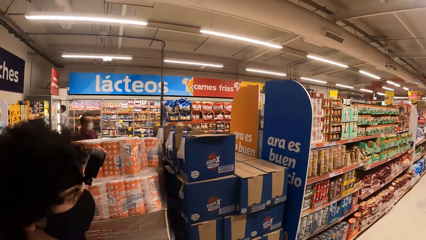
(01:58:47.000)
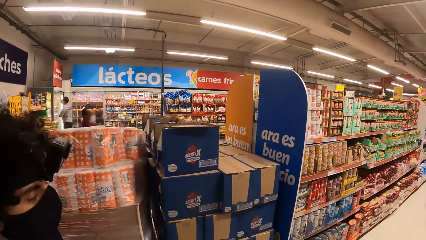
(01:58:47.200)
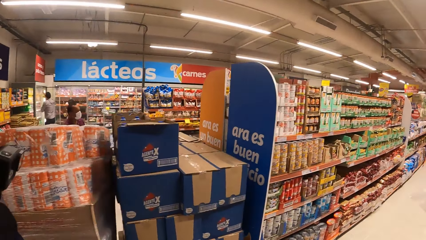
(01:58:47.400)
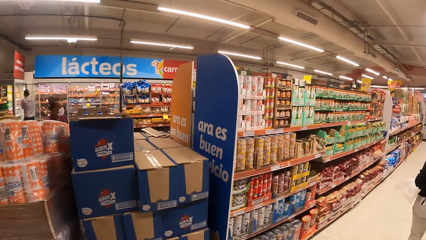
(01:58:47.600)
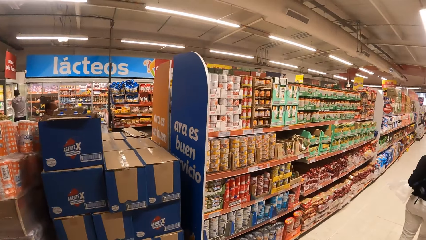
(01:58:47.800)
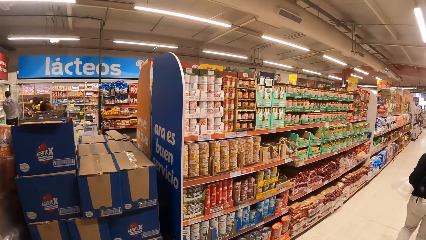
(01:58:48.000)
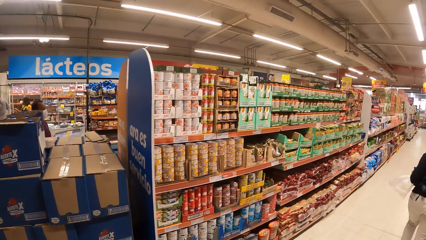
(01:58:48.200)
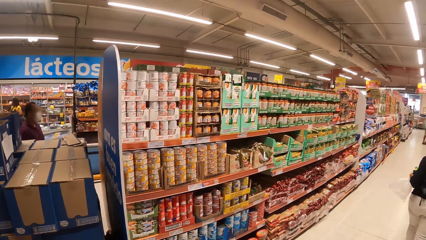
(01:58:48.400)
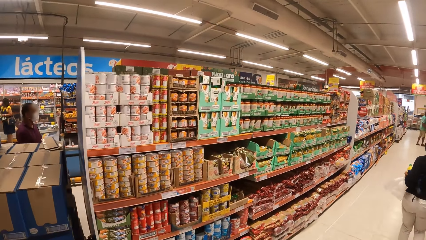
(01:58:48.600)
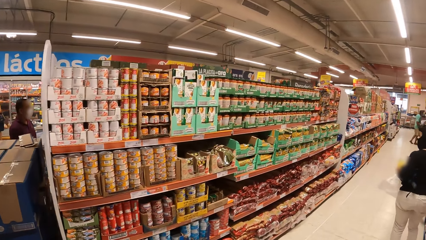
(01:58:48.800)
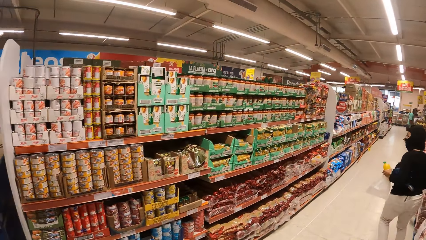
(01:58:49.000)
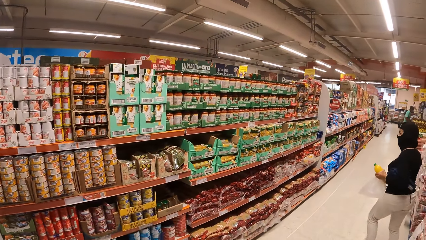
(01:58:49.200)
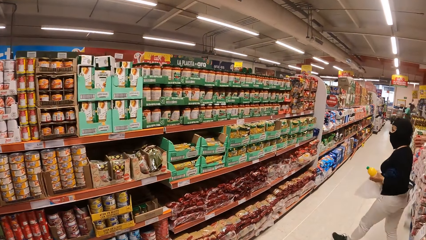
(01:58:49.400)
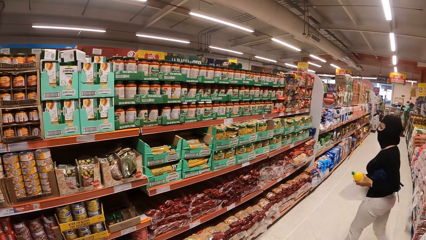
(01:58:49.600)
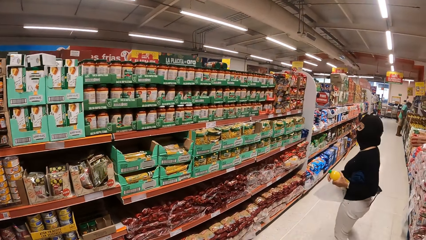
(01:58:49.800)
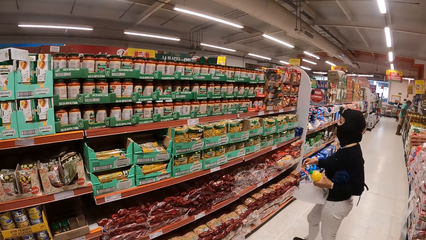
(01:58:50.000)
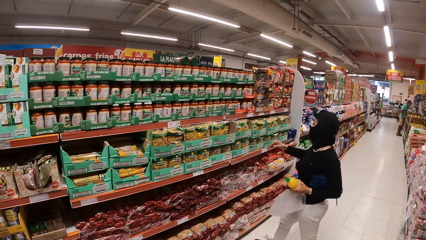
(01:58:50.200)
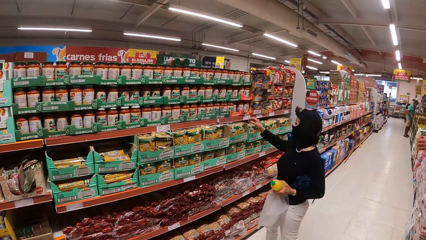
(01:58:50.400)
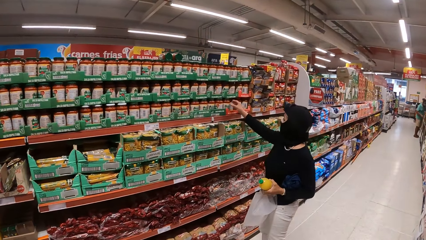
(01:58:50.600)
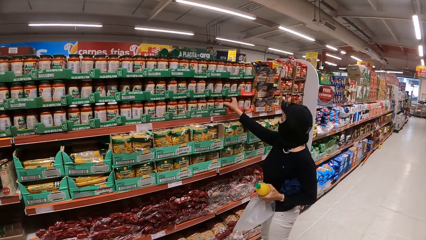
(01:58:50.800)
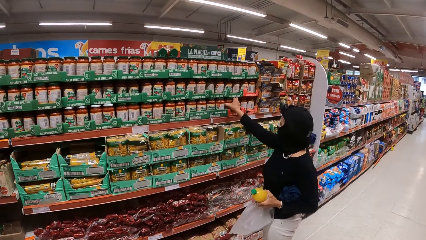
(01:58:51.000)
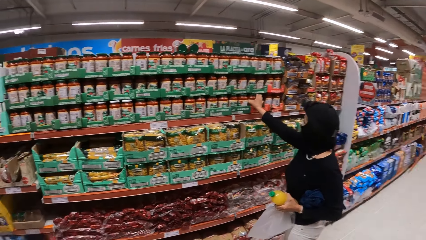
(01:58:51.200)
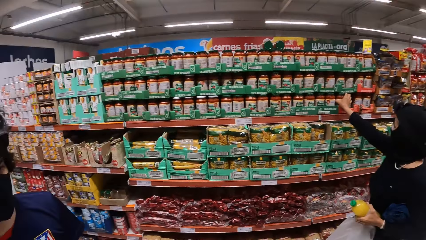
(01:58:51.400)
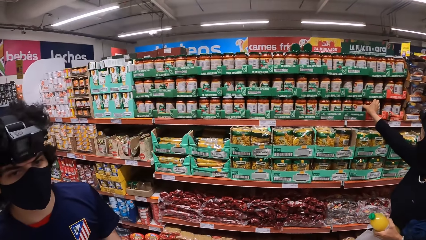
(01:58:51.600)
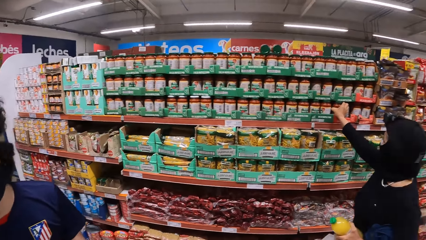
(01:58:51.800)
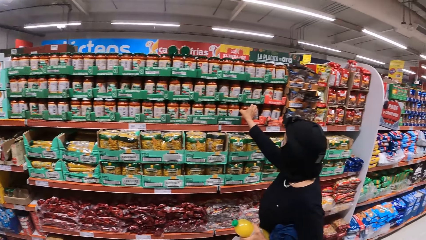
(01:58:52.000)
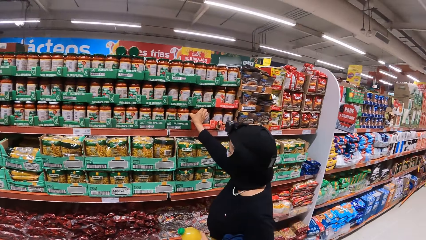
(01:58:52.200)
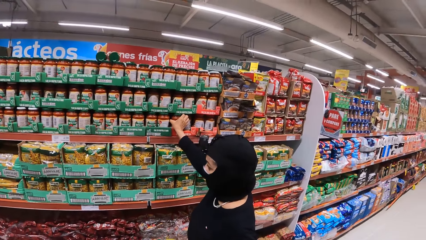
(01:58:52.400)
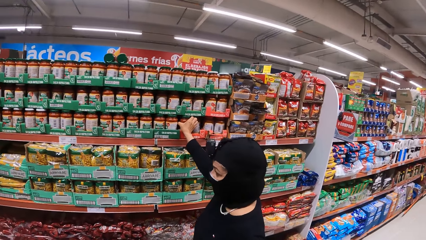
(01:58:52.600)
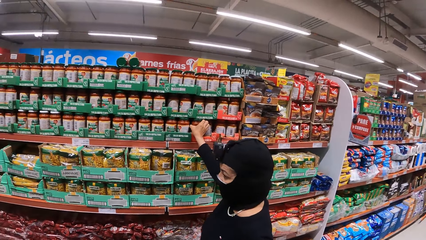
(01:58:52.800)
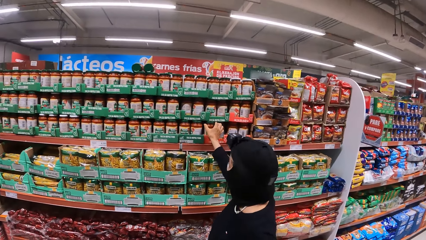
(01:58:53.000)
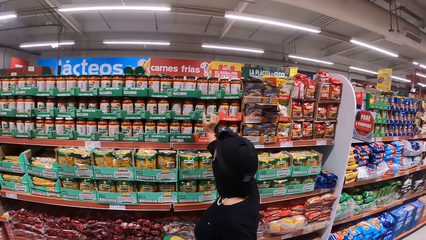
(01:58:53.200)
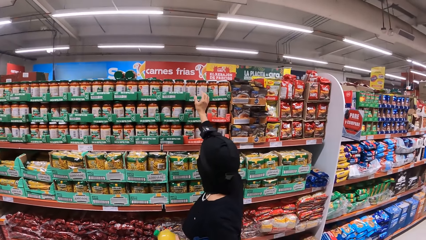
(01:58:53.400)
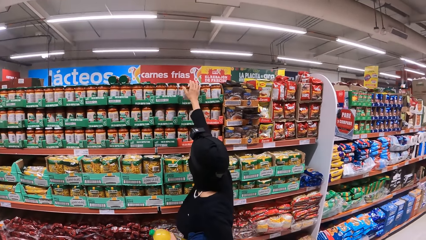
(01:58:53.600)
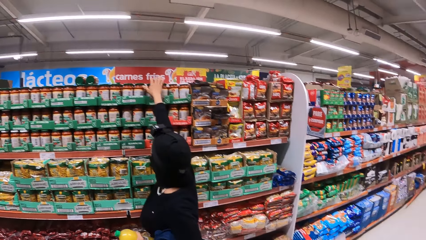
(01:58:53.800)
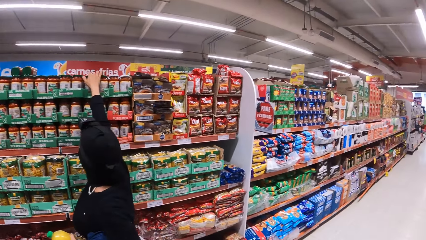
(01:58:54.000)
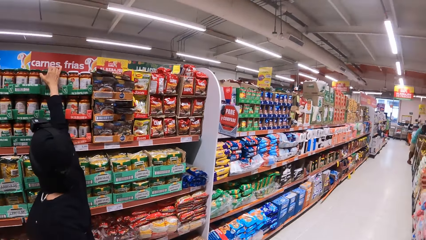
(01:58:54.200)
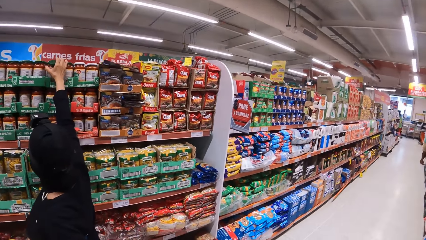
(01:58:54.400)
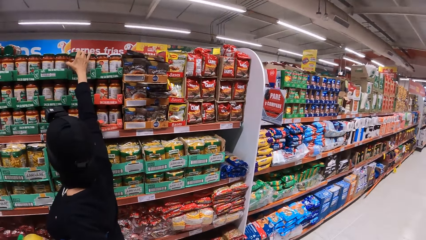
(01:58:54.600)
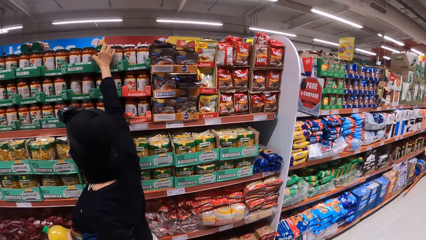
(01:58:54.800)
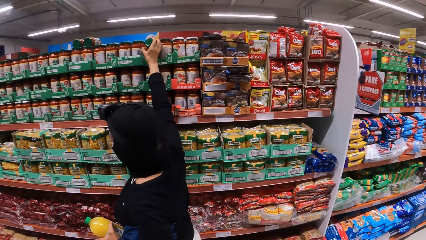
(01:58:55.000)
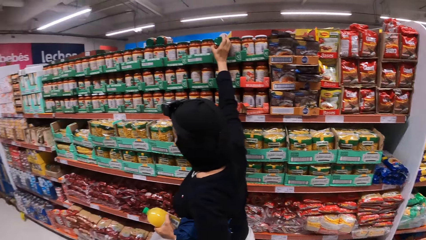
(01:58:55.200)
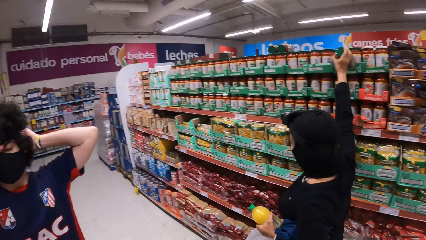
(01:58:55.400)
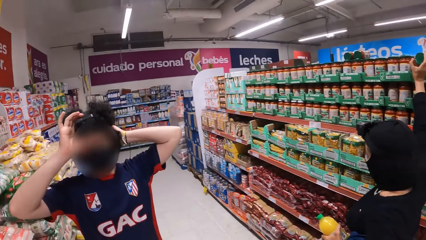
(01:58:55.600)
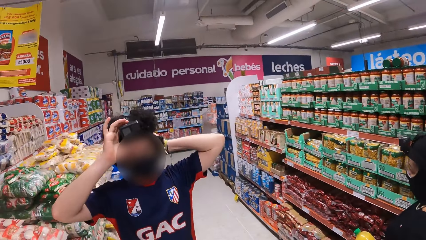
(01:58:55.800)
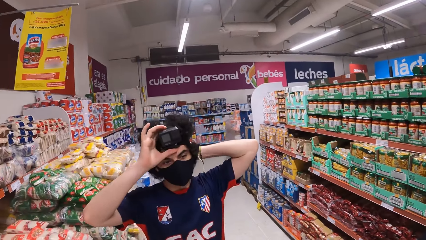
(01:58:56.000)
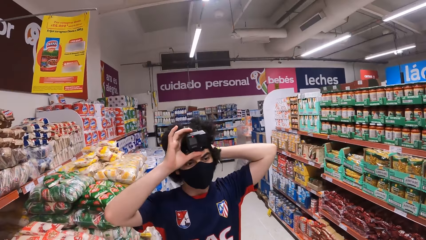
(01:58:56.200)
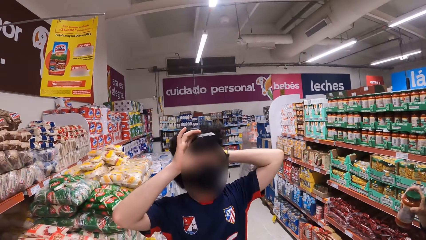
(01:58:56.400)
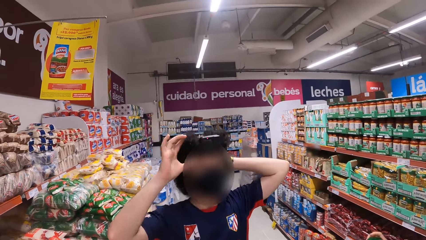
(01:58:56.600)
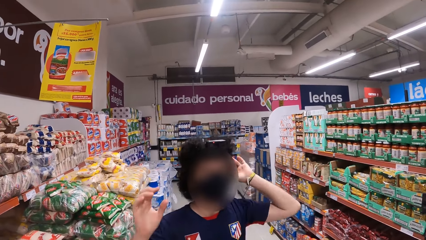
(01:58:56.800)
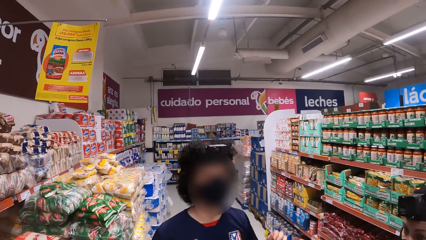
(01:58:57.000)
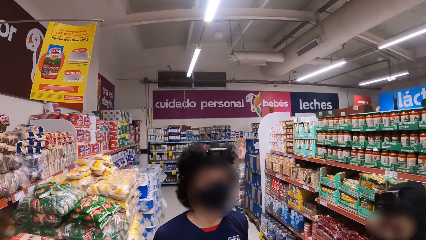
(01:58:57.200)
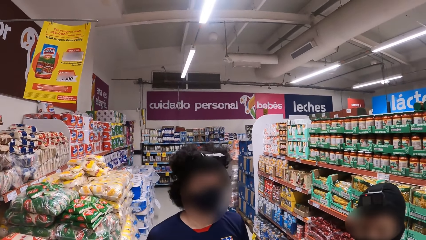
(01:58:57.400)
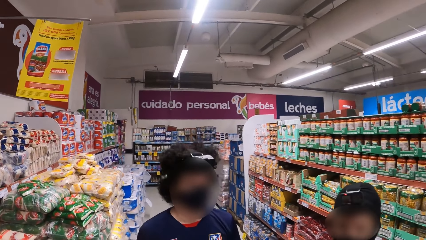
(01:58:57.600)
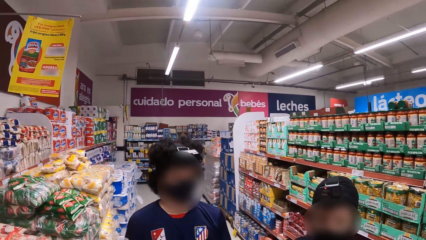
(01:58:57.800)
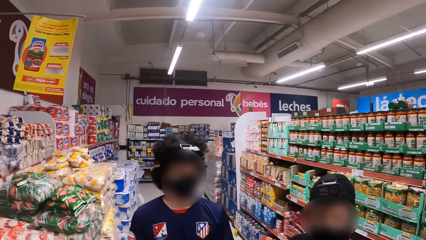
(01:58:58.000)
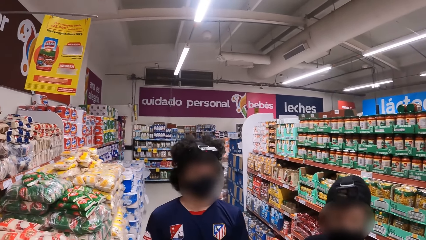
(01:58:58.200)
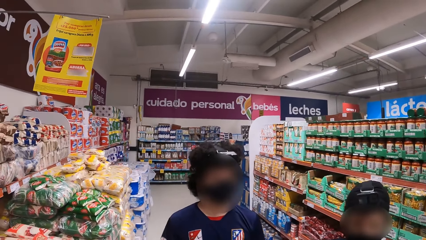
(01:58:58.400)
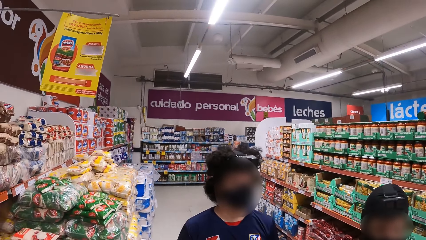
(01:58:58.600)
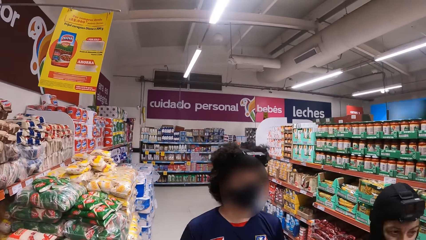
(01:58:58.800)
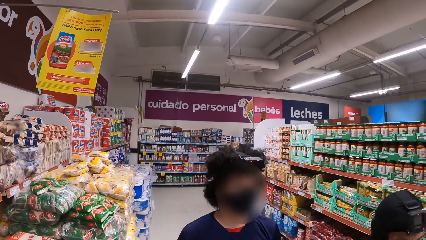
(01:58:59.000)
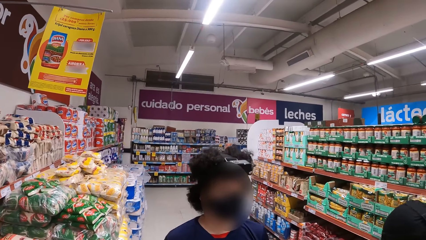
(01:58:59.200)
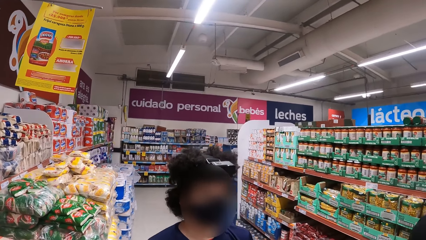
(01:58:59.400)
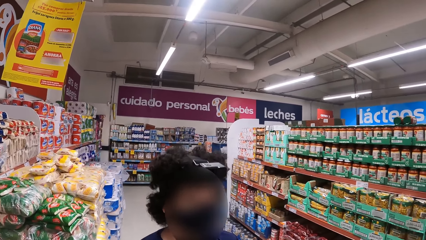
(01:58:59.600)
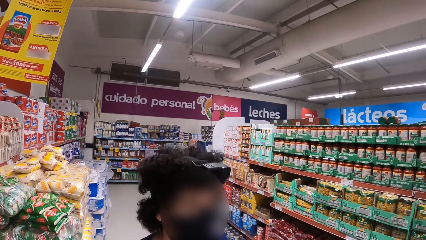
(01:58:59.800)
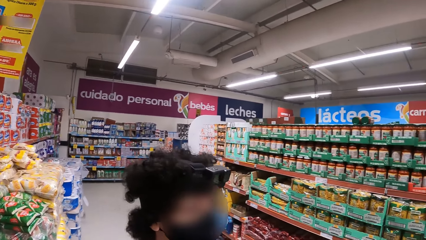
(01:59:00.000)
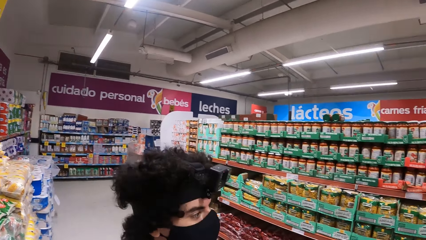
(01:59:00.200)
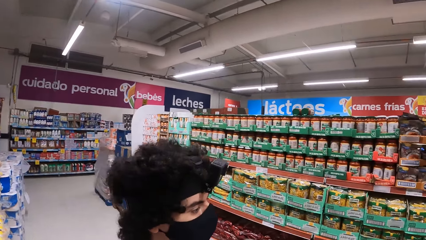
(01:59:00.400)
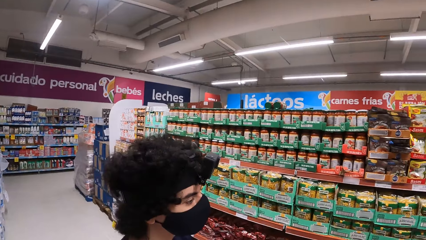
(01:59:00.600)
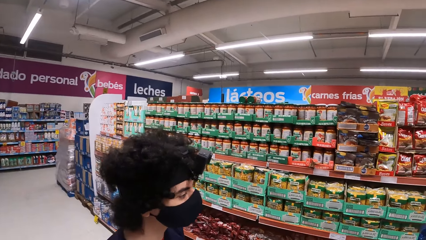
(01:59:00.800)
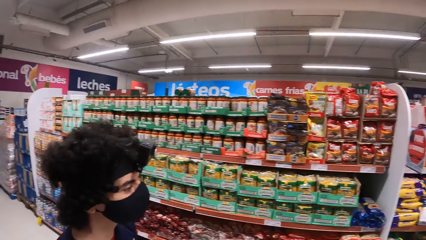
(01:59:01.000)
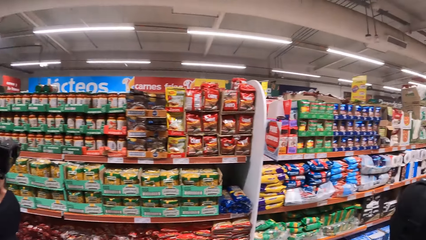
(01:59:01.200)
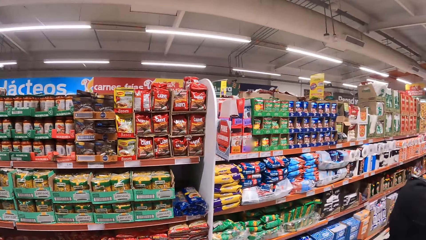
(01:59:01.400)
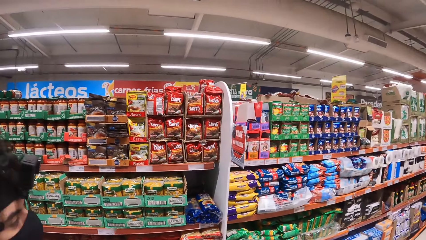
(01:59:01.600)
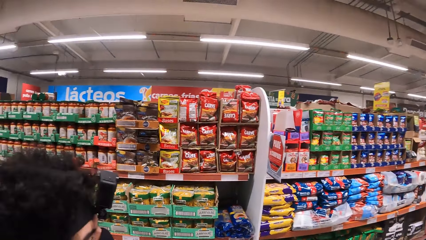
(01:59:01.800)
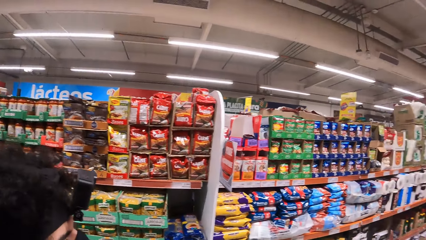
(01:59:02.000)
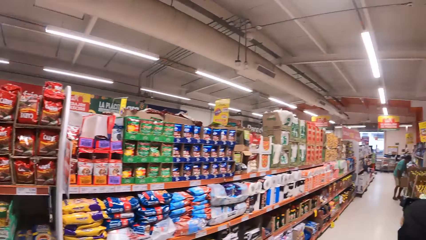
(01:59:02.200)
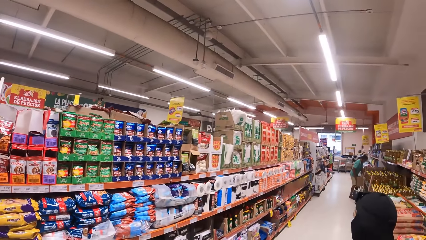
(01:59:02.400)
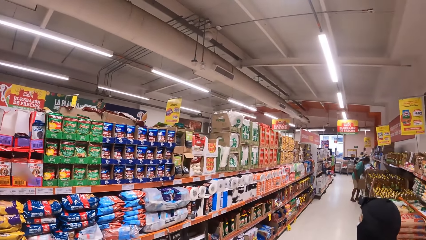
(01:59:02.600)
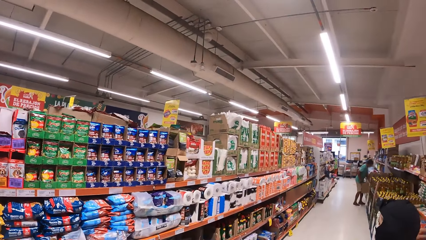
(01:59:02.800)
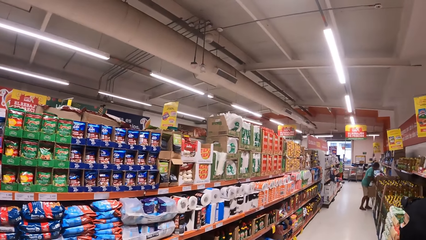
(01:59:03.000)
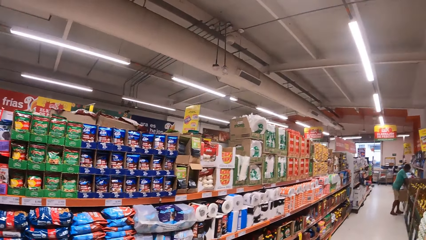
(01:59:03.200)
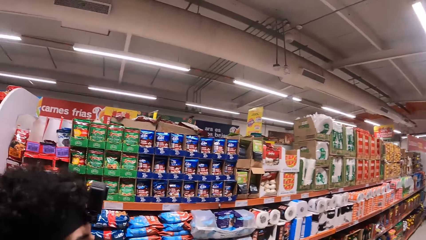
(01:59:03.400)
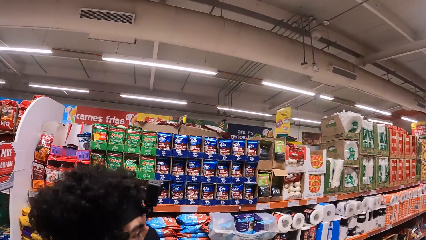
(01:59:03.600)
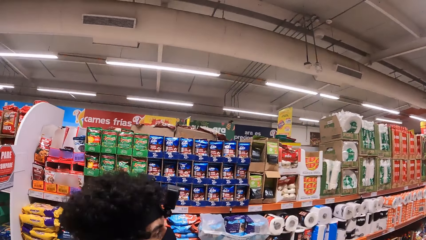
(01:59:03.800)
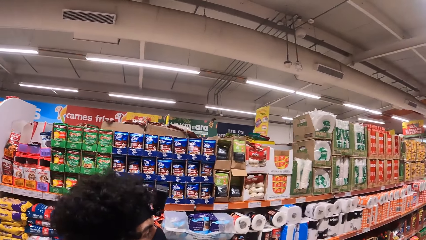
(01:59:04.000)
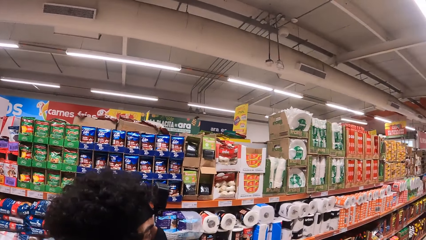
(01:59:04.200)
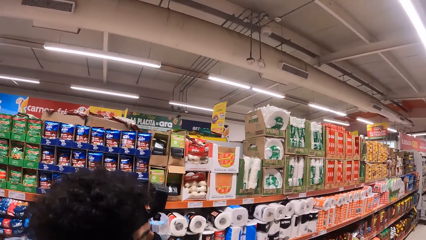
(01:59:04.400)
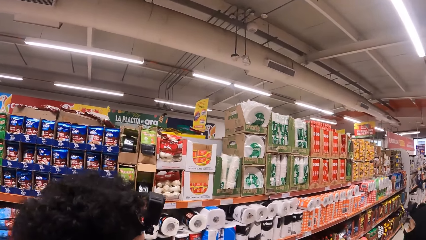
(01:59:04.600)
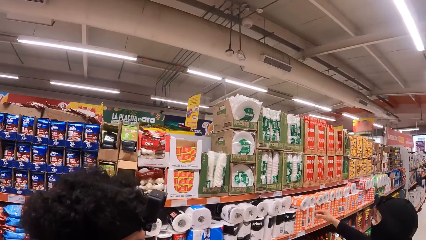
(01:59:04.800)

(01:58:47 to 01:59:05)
The camera wearer looks around. A woman picks the peanut. The camera wearer looks around. They look around. They walk around.
